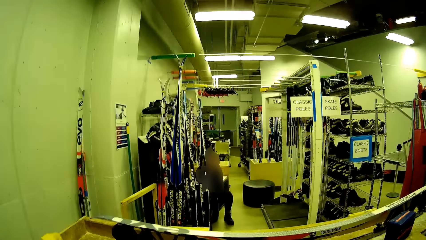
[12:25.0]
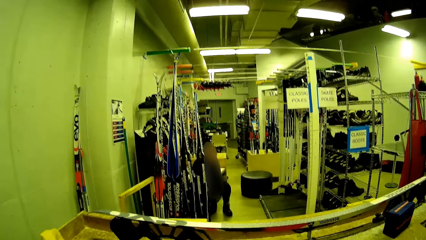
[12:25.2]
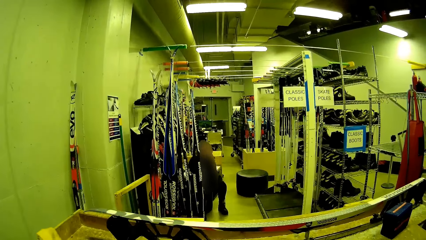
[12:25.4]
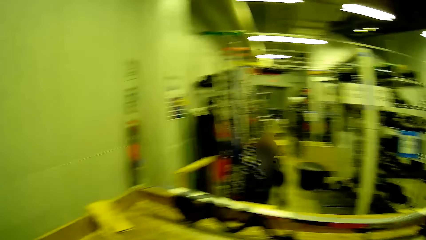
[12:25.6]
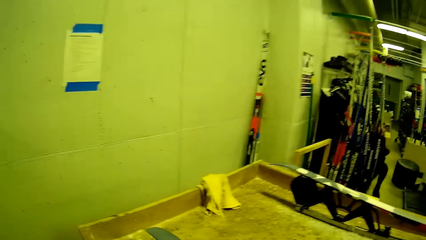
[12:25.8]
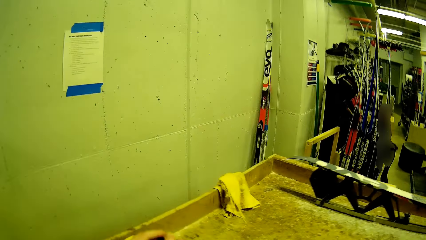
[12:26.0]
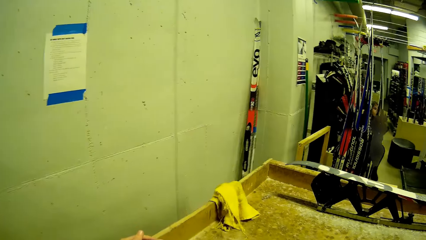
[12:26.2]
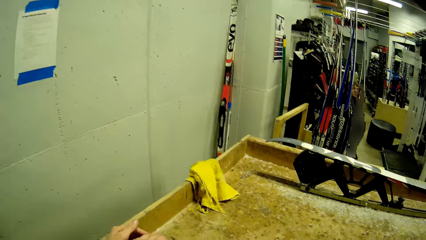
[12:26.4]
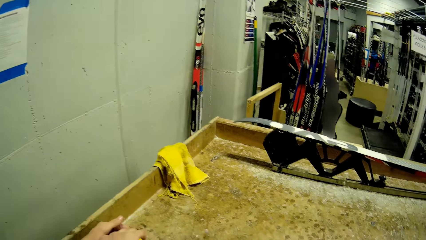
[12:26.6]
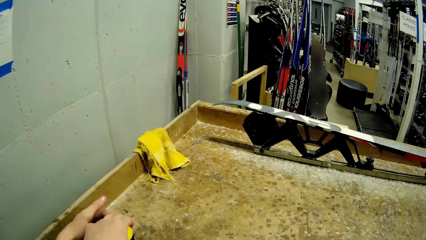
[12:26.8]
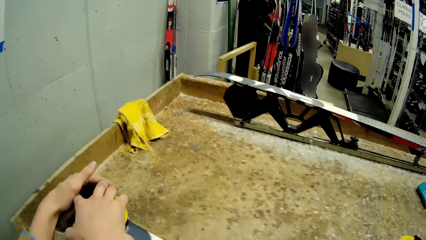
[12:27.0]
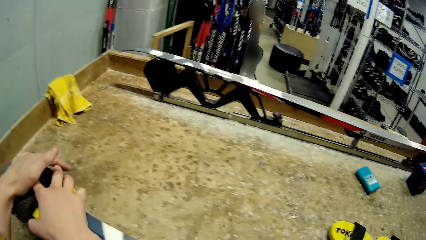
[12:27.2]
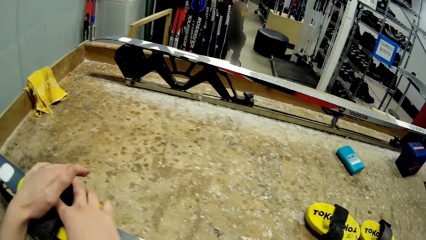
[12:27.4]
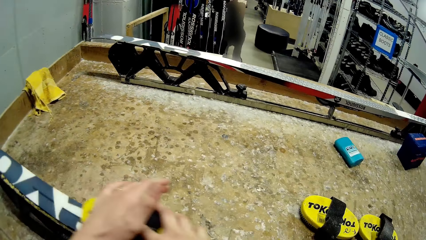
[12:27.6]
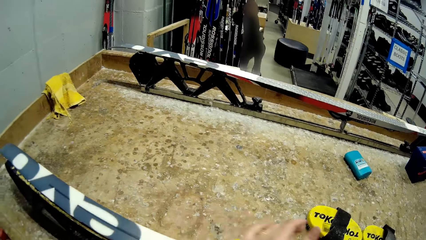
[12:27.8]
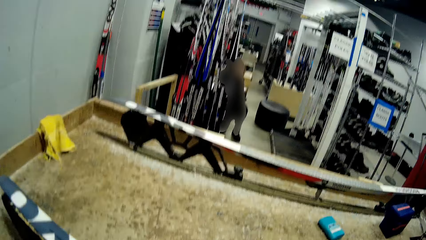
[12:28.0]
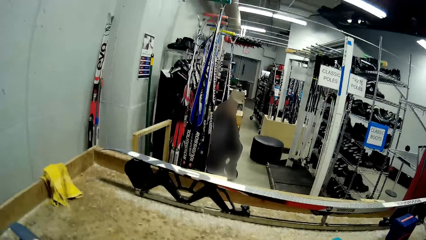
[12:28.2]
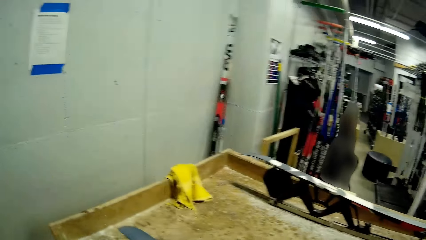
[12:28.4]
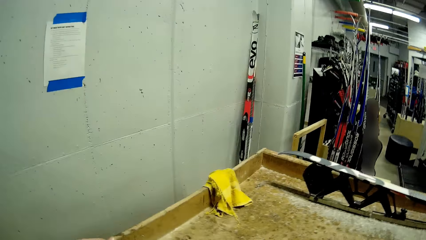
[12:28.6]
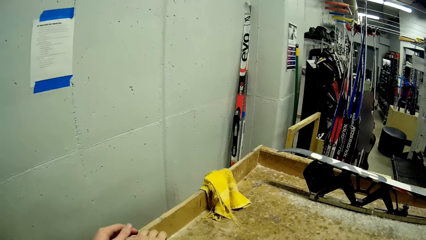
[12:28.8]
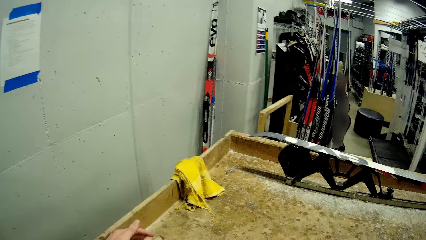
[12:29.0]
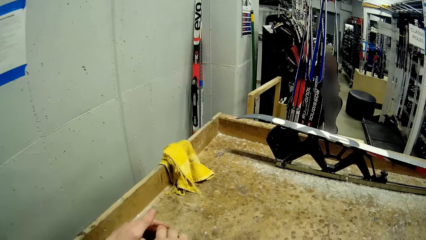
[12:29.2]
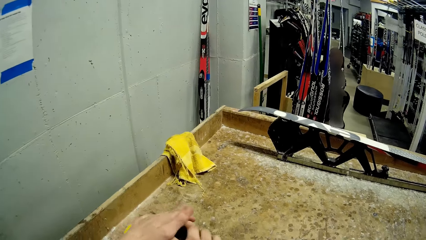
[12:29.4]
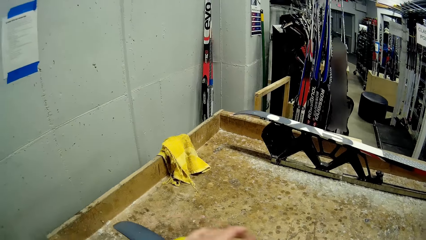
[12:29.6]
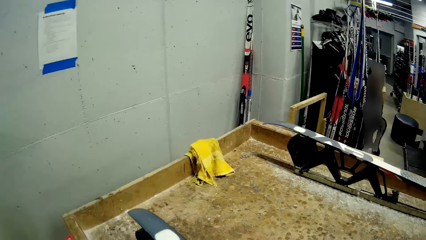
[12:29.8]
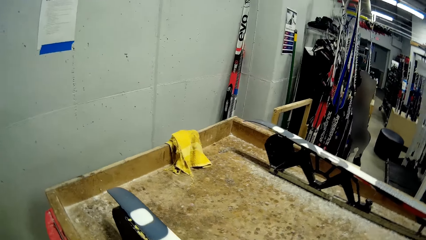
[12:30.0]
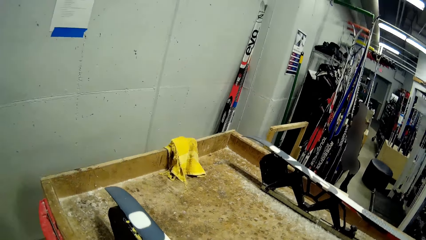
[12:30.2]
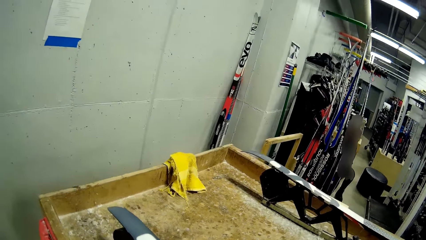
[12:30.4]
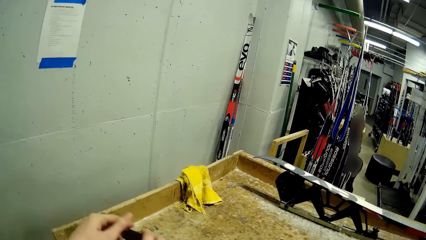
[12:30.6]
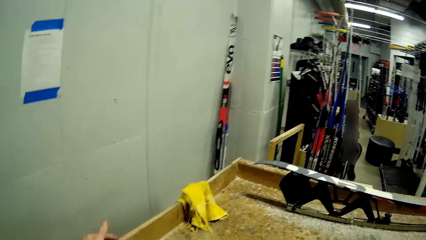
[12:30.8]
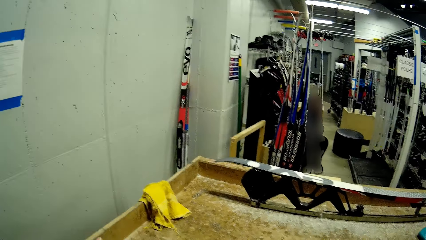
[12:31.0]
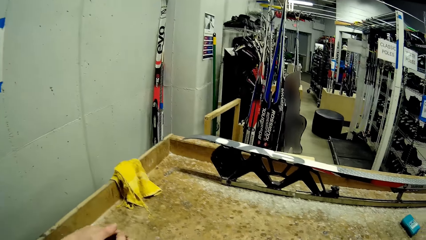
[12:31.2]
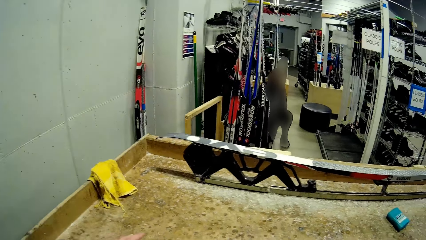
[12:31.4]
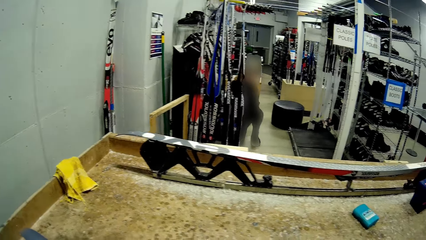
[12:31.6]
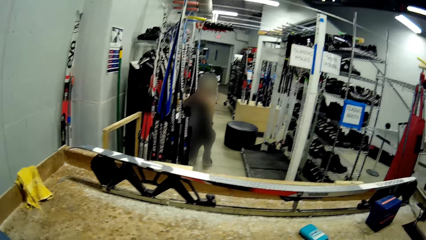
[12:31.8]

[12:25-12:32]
The camera wearer brushes the ski with the brush with both hands.

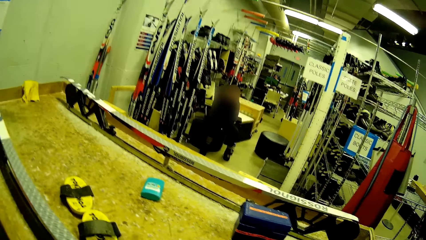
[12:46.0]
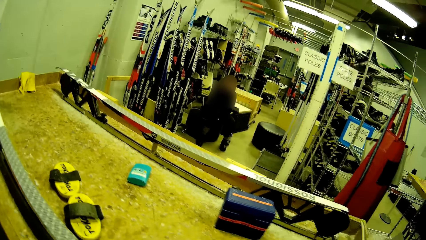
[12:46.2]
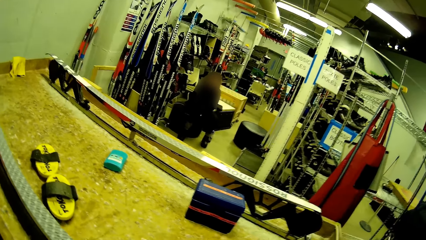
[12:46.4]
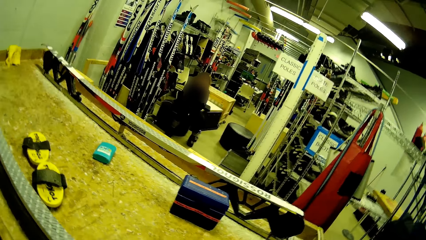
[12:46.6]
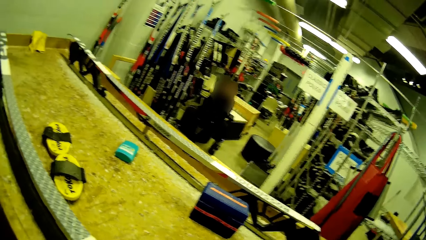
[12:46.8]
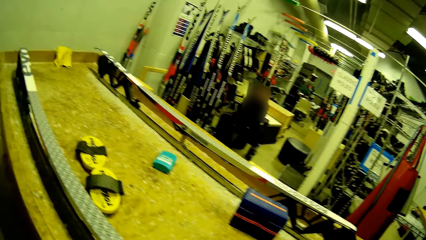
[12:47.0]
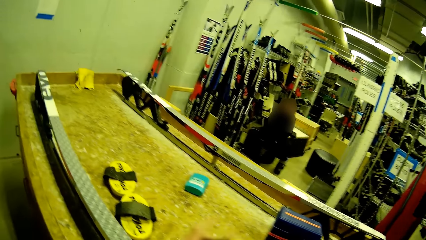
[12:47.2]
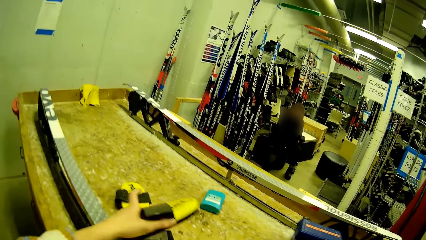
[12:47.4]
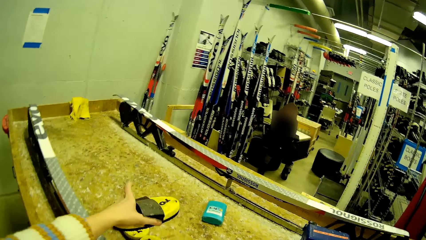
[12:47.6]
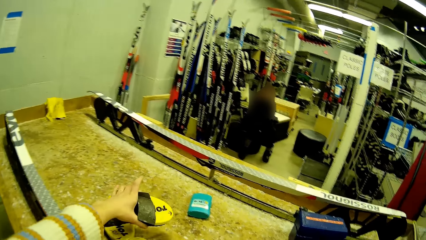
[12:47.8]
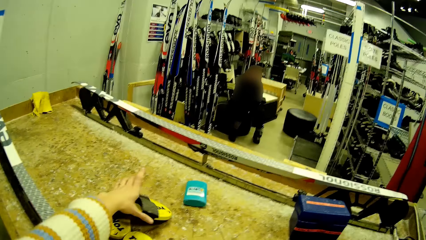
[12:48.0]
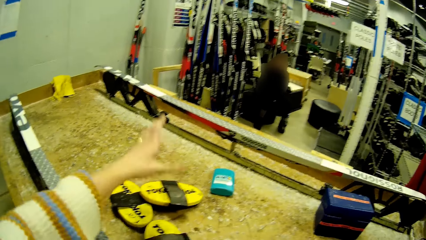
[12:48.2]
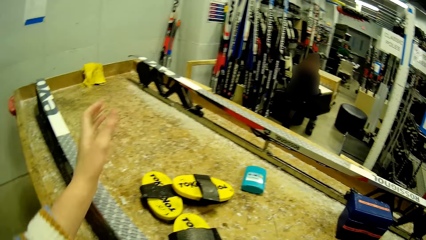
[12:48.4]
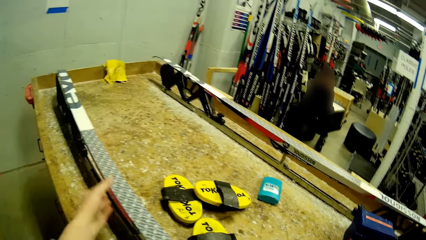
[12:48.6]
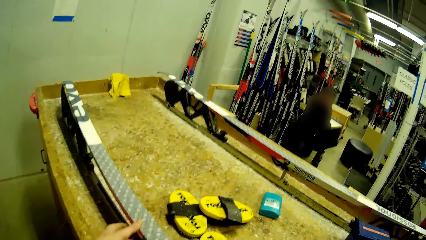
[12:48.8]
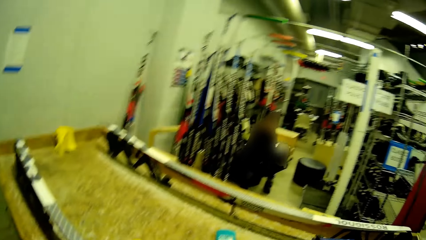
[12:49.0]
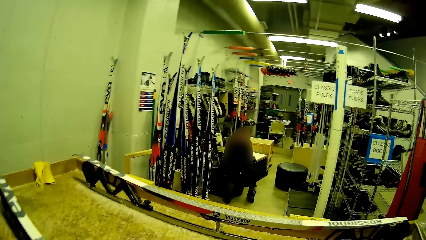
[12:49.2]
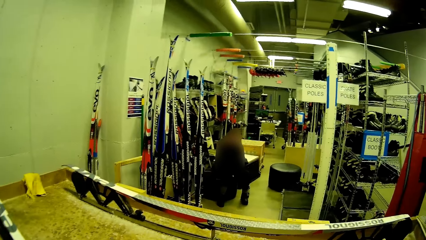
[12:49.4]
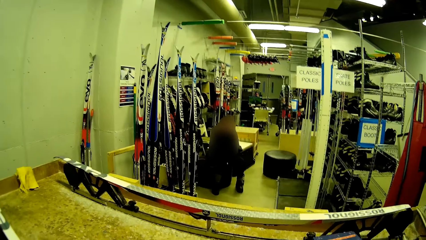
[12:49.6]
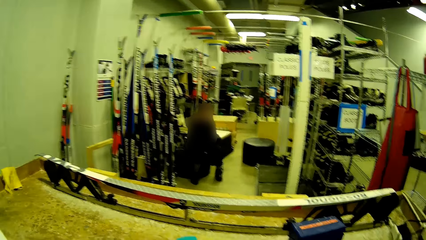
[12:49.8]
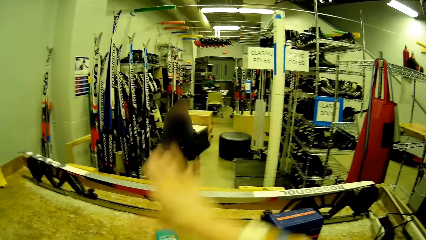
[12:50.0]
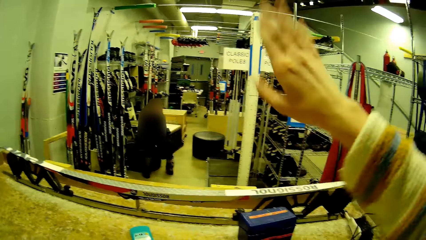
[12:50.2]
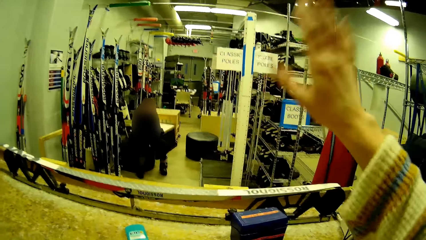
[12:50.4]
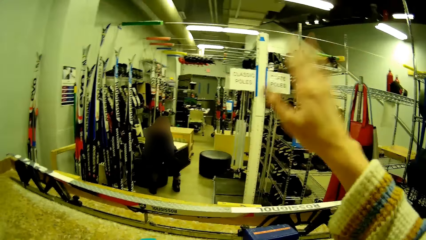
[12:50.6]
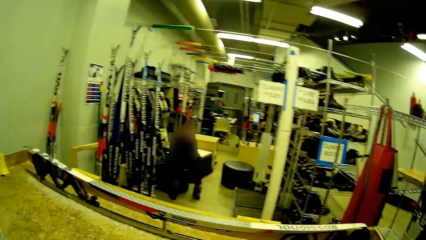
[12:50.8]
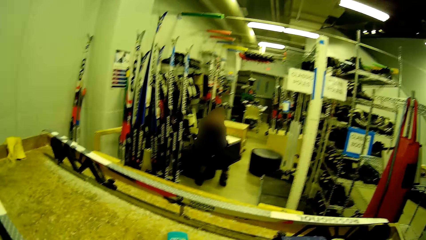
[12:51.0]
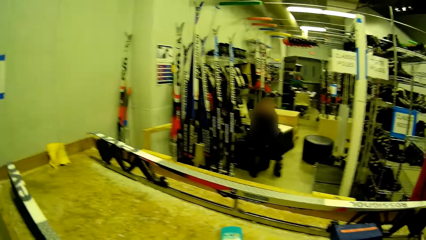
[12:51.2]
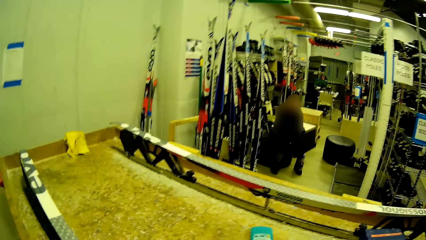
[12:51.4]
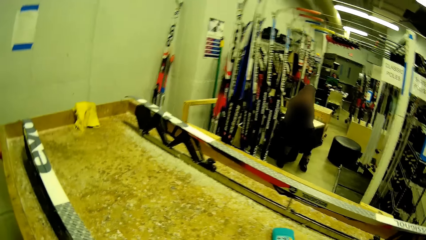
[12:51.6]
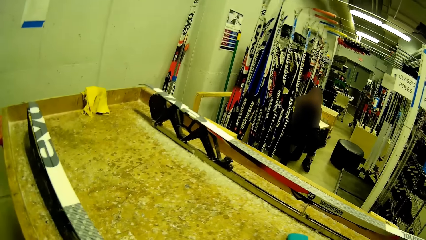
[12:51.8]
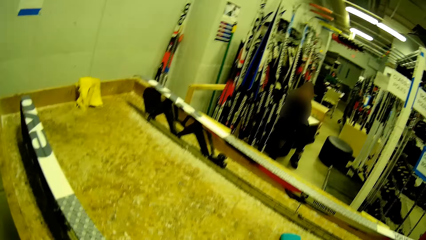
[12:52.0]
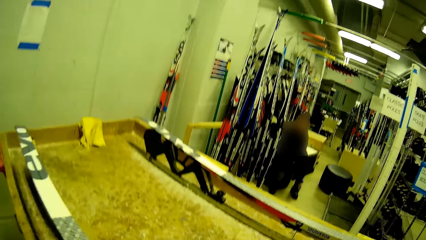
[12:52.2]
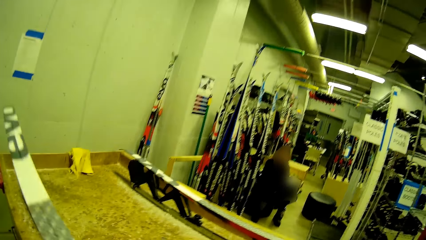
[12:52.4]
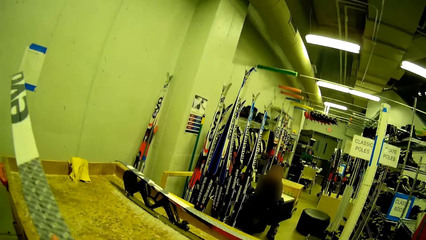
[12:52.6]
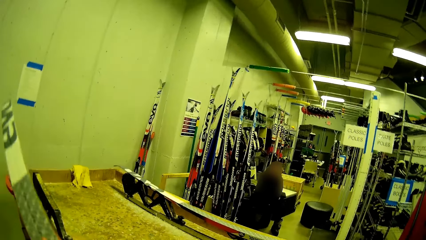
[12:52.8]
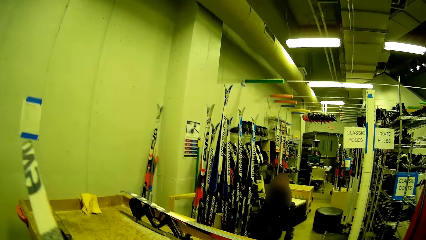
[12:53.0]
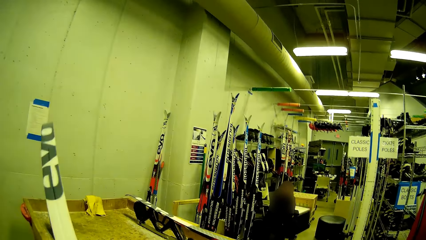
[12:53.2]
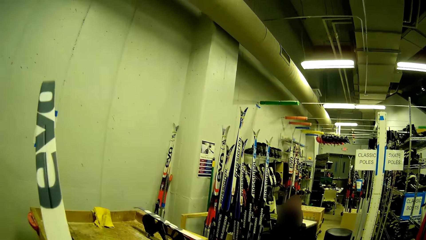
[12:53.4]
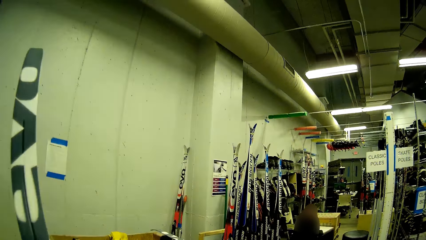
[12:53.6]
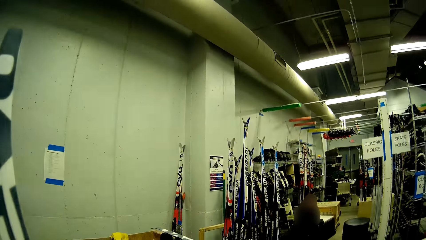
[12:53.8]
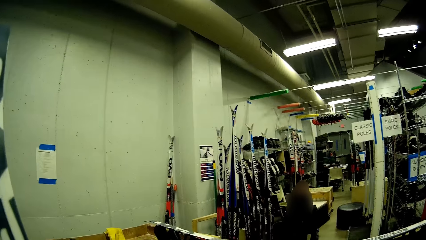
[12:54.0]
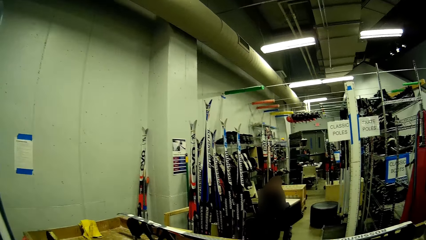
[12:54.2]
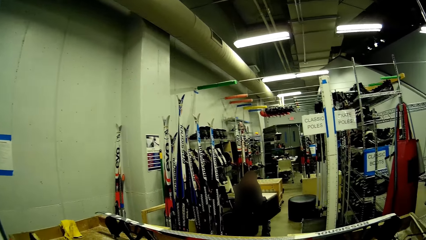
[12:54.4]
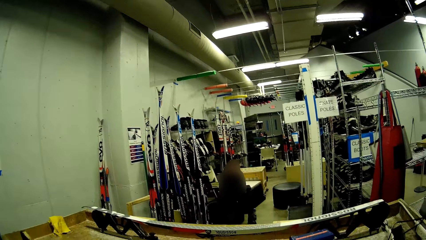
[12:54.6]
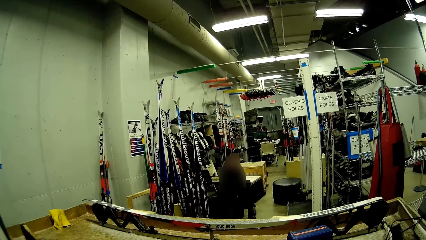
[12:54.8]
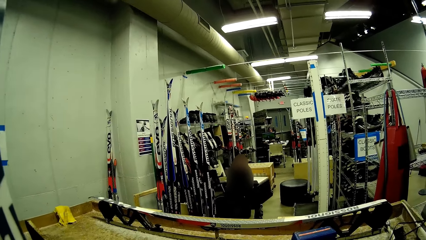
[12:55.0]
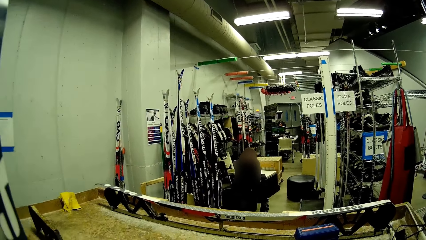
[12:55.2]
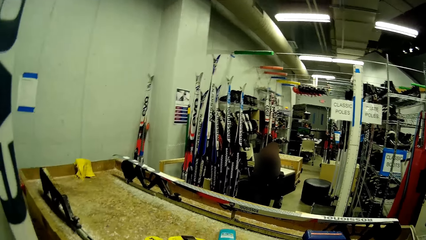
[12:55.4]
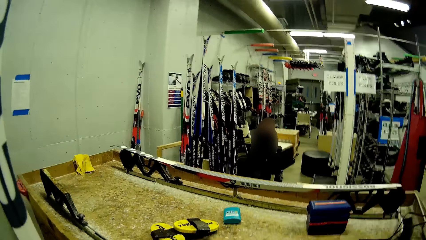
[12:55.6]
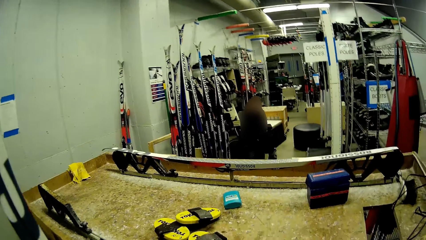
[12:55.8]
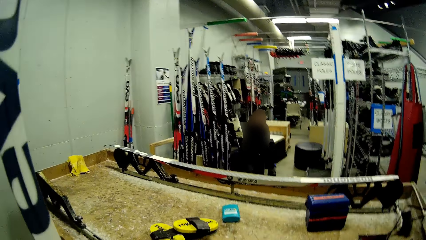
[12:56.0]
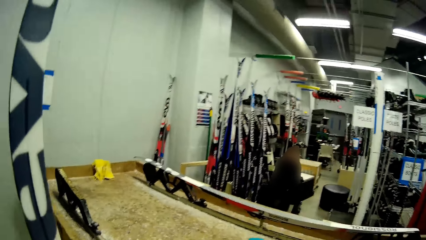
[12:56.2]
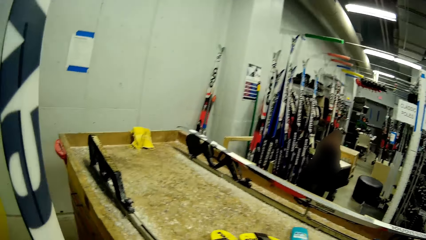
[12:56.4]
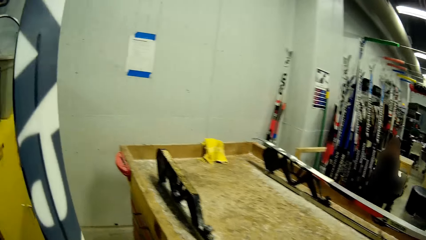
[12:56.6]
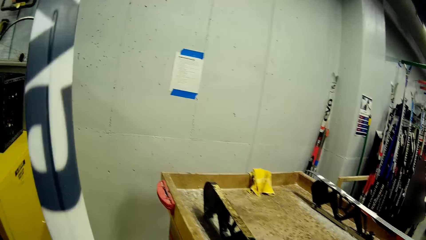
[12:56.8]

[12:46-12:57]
The camera wearer drops the brush on the table with his left hand. He lifts up his hand and puts down his hand. He takes the poles. He picks the ski with his left hand.
